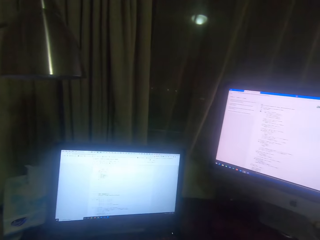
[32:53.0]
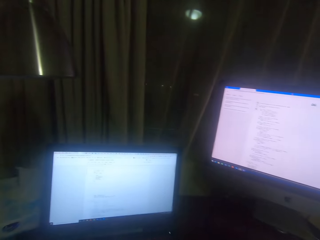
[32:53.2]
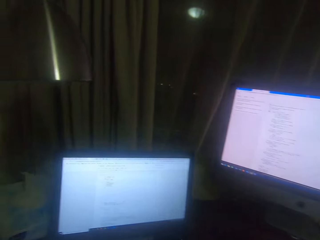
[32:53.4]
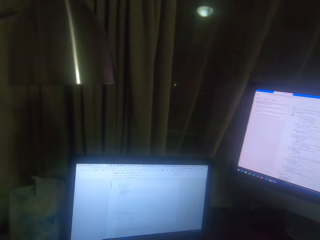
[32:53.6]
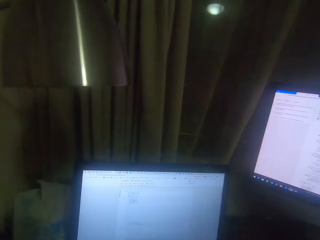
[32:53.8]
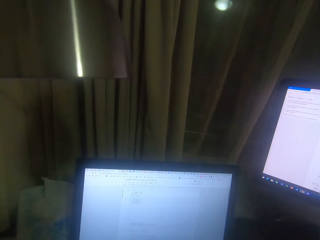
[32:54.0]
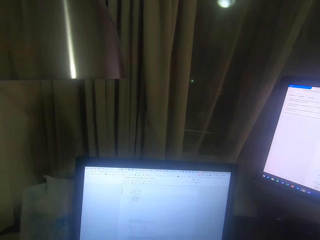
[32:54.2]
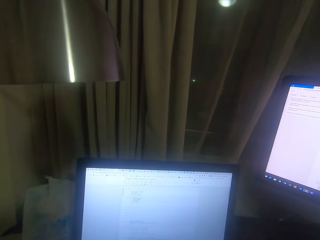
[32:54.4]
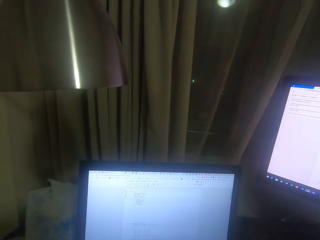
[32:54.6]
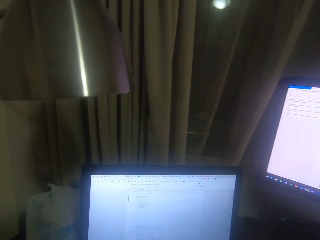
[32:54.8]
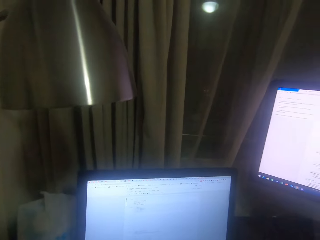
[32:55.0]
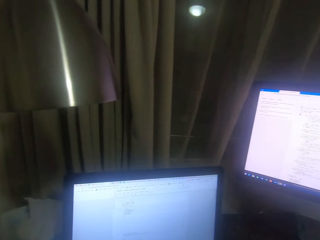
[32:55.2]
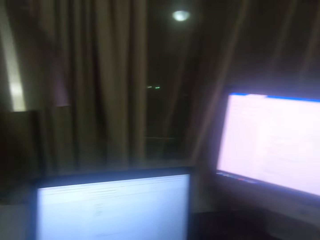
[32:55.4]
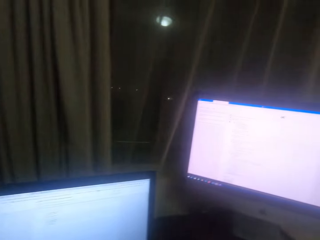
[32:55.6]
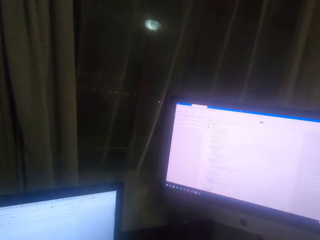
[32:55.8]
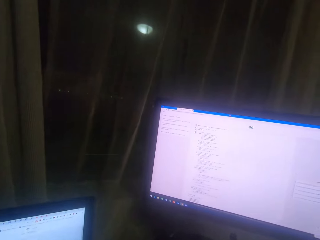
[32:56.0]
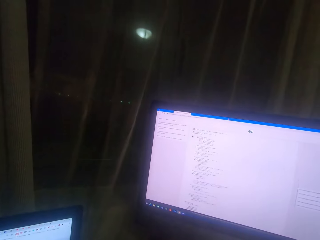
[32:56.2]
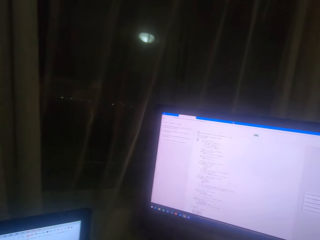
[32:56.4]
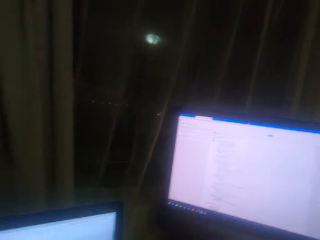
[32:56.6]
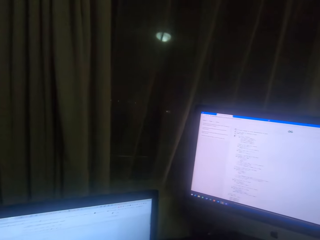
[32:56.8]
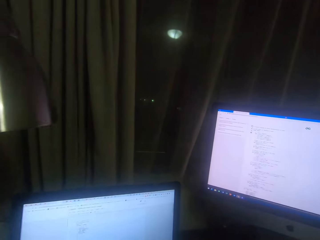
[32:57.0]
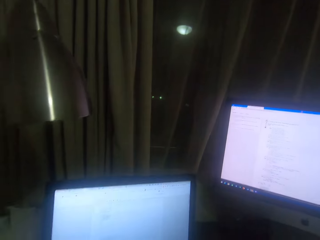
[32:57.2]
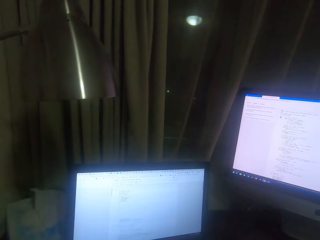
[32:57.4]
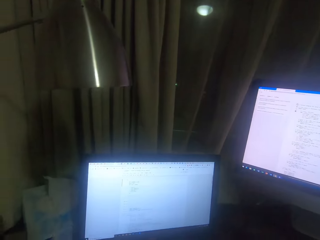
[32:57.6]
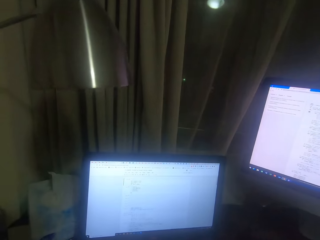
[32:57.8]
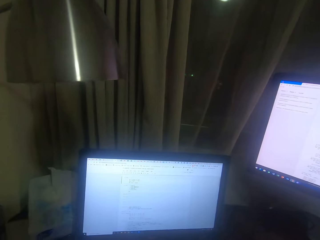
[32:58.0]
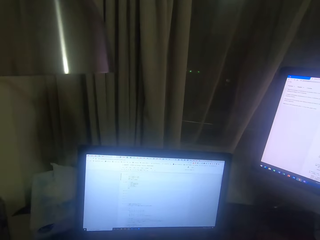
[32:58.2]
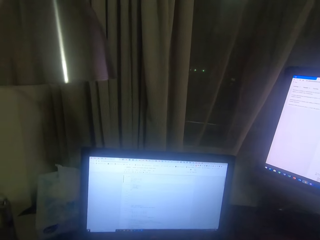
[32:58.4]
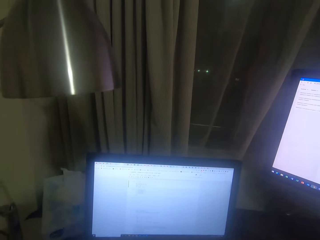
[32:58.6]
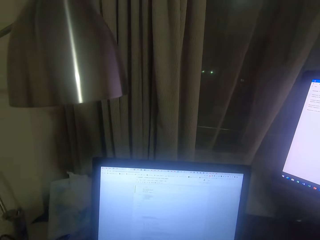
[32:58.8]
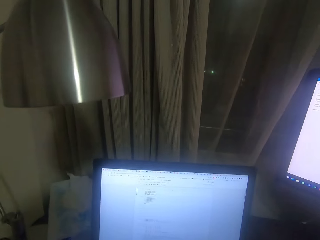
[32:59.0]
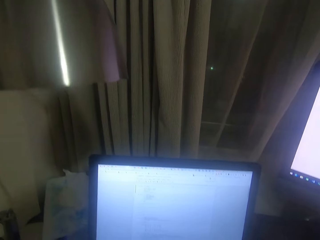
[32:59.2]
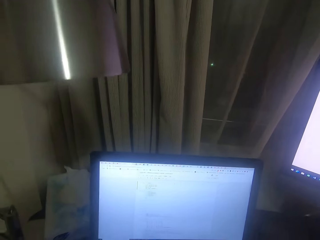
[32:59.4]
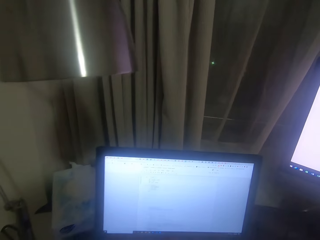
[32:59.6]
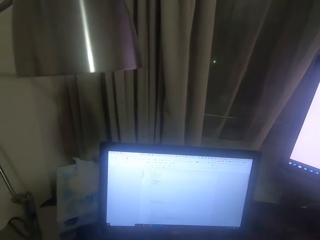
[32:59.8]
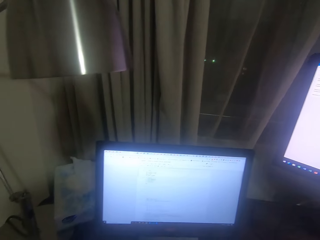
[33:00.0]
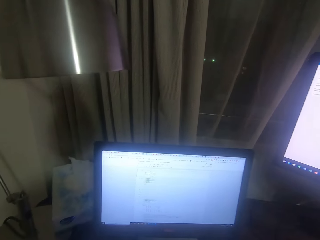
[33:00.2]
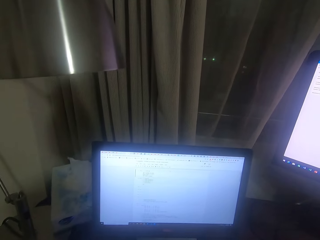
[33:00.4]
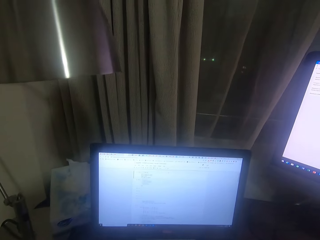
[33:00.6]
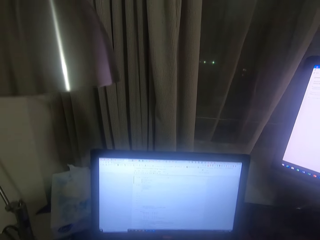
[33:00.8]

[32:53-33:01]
The camera wearer reads on the desktop screen.

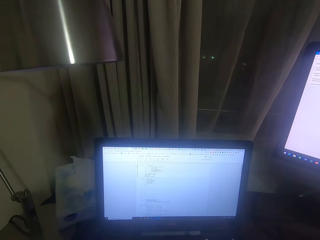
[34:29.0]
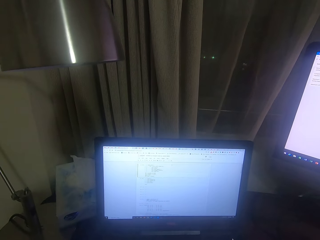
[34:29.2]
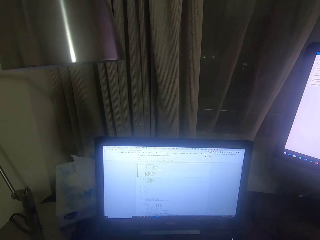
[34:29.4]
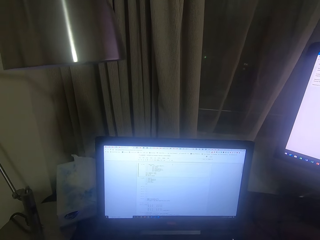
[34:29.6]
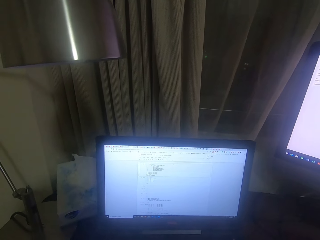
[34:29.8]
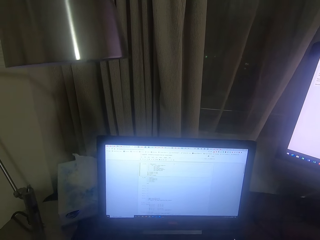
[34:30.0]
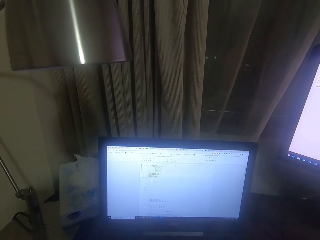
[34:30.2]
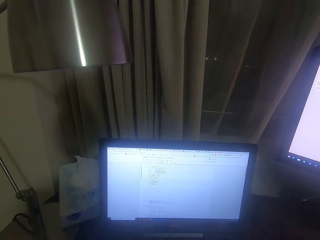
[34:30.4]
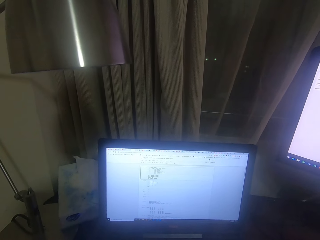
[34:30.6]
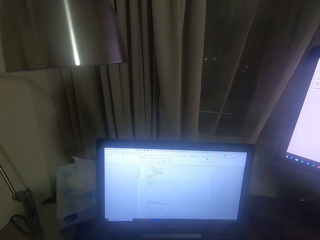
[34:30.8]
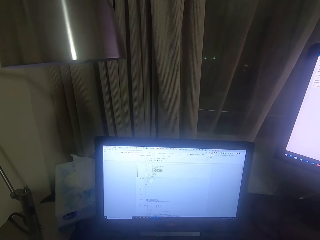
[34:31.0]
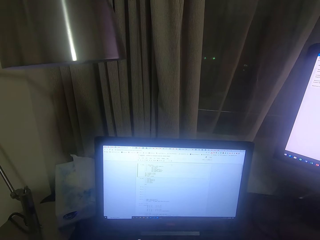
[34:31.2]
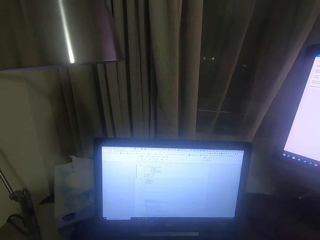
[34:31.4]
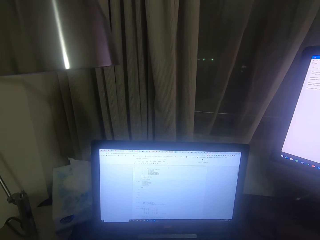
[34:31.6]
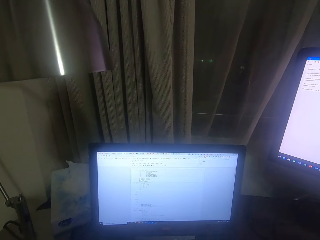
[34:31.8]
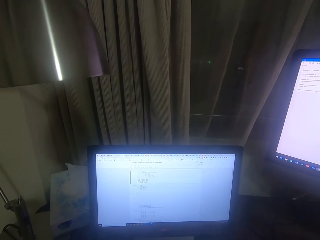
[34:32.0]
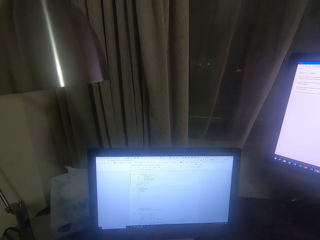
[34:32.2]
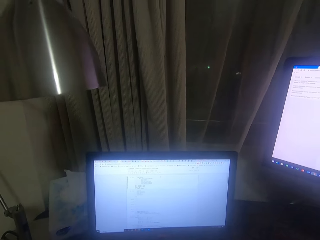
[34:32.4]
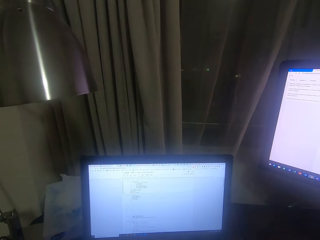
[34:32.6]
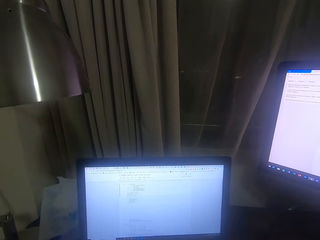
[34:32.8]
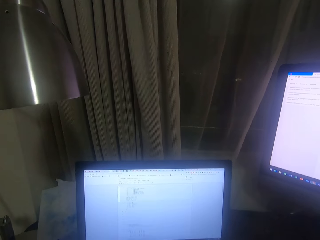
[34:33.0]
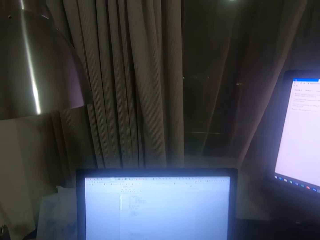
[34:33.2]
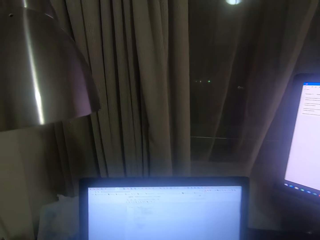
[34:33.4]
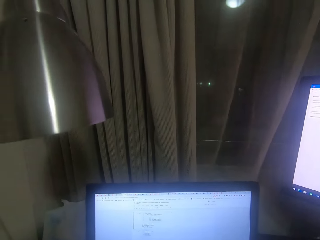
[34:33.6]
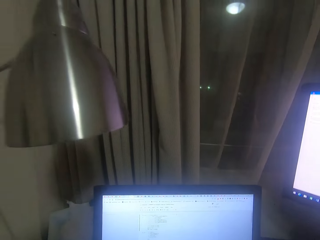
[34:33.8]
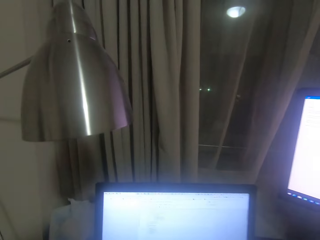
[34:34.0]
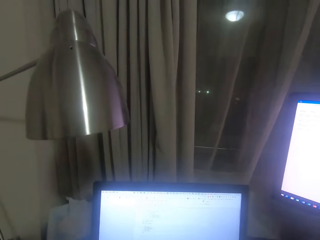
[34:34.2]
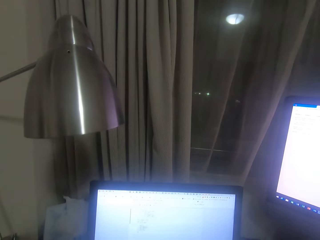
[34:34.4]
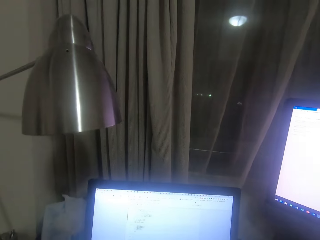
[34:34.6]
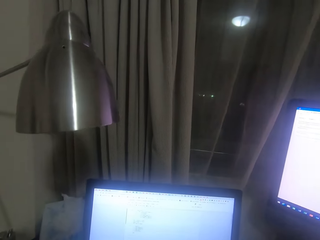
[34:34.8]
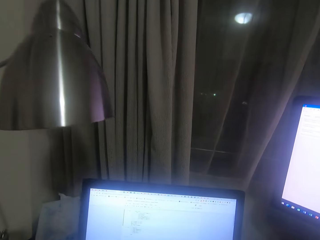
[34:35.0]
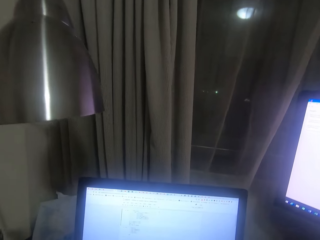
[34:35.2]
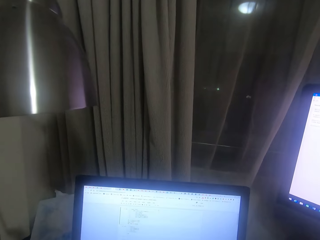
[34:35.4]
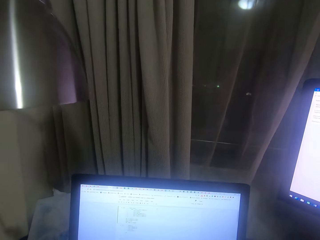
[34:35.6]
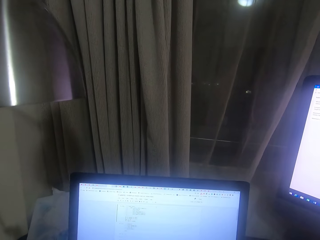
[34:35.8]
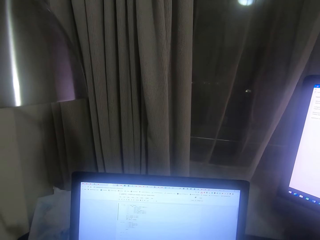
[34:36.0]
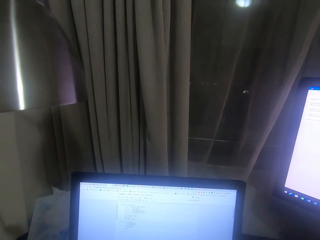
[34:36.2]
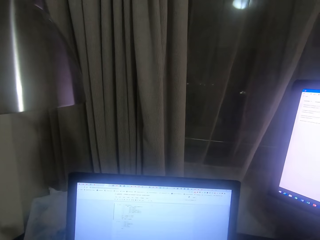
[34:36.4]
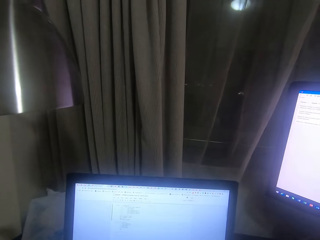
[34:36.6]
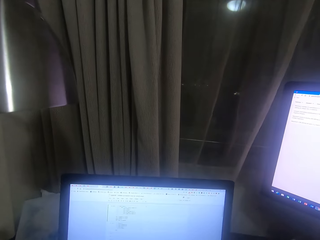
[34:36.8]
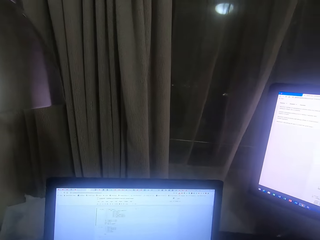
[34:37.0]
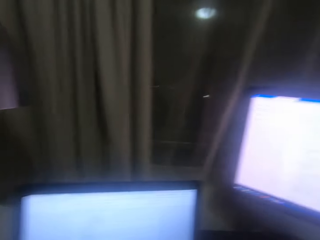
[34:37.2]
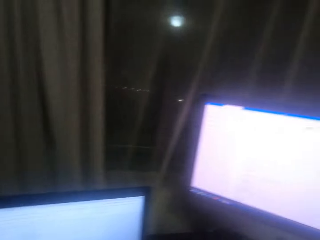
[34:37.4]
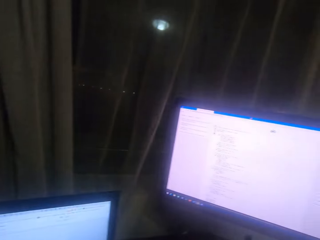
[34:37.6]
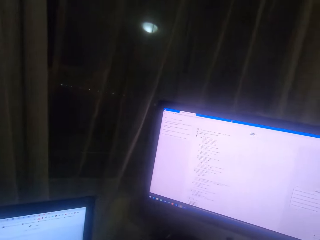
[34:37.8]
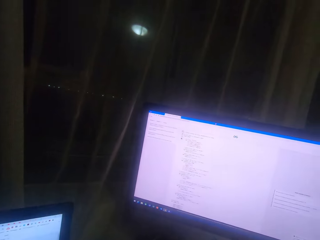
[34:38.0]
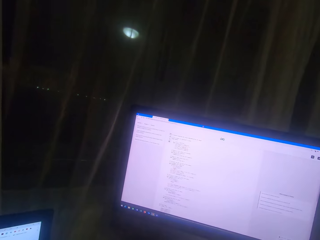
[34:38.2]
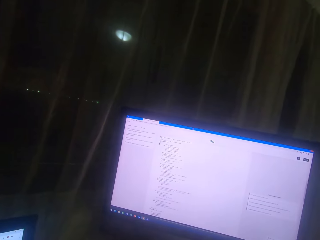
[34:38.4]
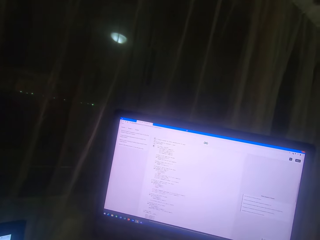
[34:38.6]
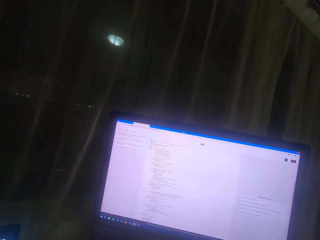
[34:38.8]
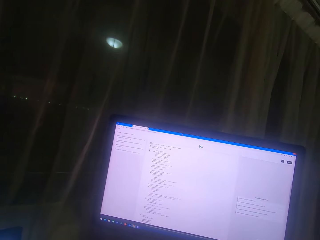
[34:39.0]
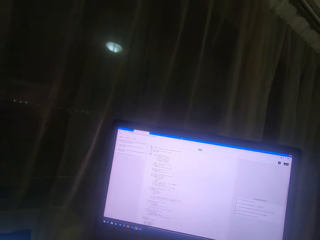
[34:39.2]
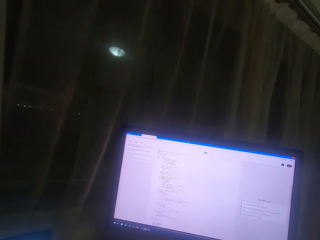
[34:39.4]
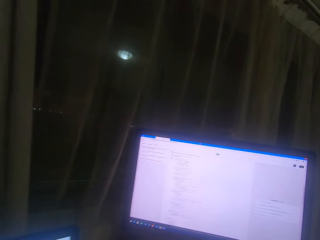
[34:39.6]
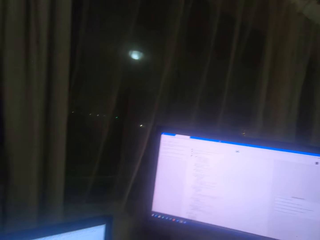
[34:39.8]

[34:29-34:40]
The camera wearer scrolls on the machine. They read on the desktop screen.

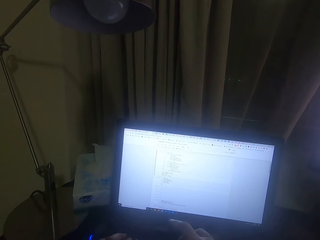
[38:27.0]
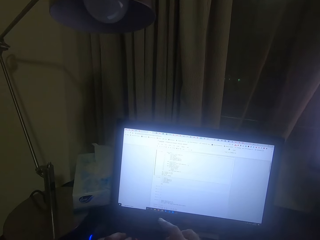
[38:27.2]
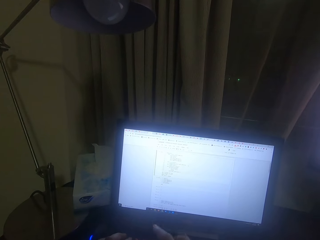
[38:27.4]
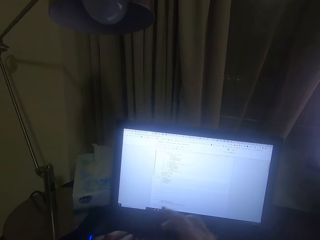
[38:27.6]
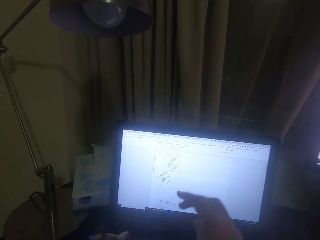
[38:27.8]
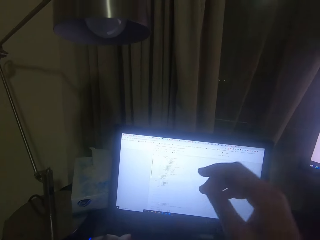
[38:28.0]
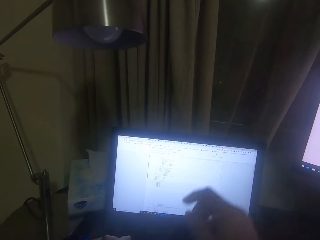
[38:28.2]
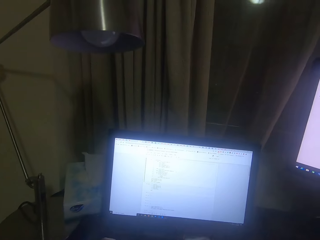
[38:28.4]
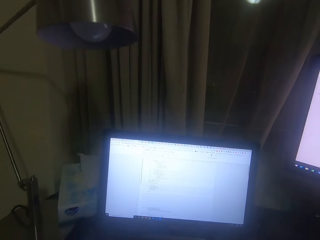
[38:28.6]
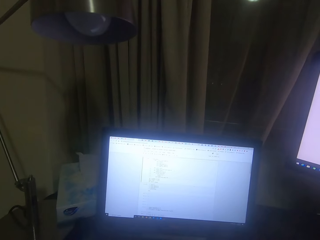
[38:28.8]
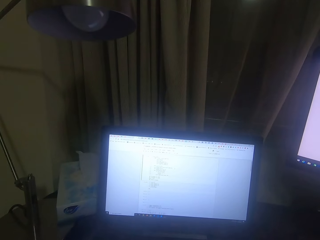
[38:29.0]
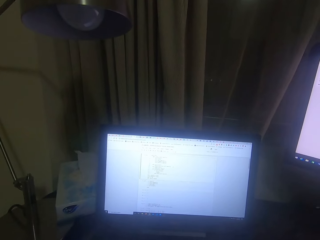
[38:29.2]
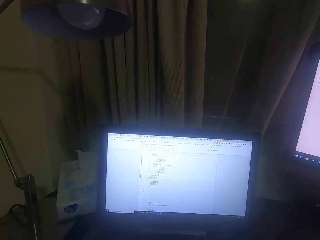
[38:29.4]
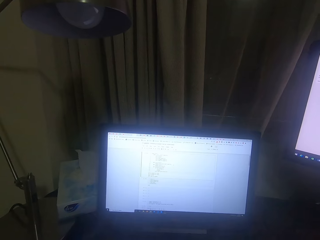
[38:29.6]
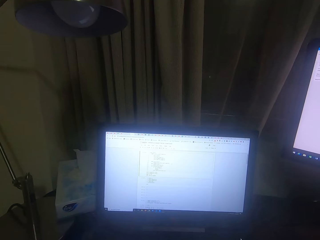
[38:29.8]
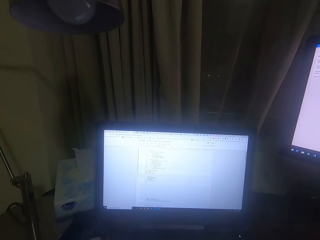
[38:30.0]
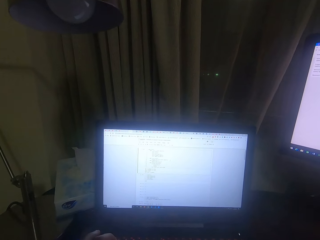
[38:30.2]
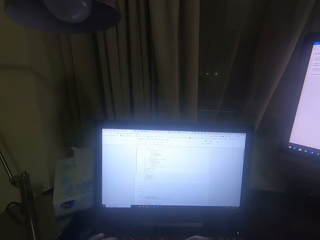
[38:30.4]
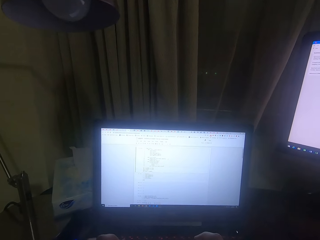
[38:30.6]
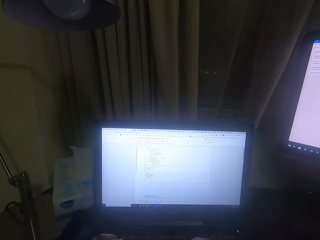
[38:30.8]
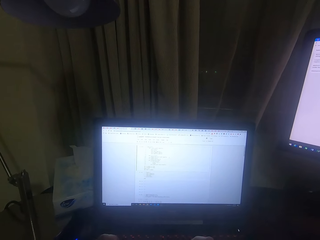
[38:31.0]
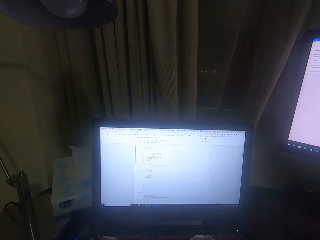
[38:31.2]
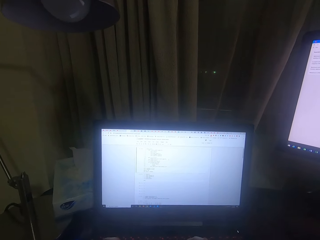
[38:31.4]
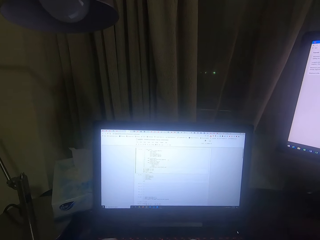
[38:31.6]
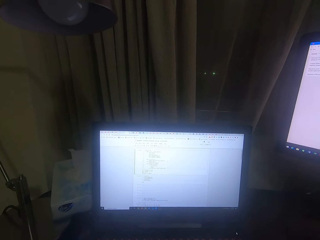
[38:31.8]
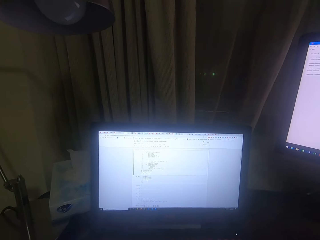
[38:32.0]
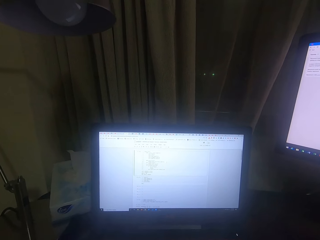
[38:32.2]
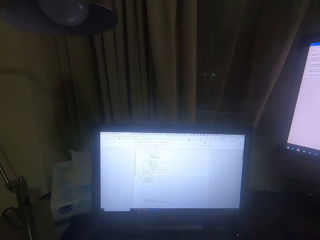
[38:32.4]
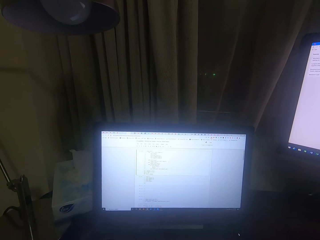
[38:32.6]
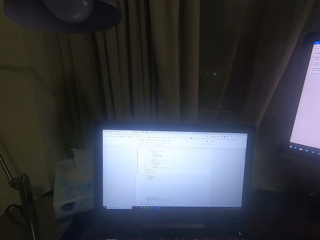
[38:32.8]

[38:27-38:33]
The camera wearer is typing.
